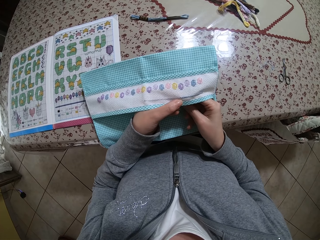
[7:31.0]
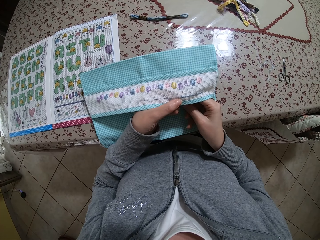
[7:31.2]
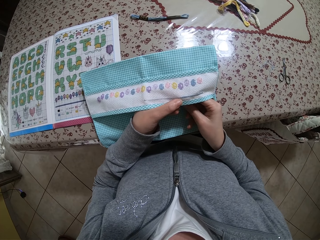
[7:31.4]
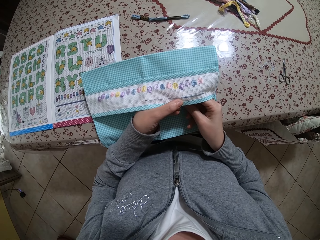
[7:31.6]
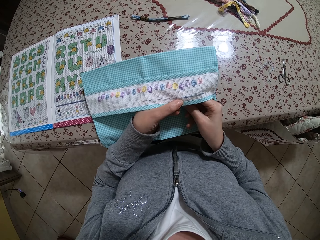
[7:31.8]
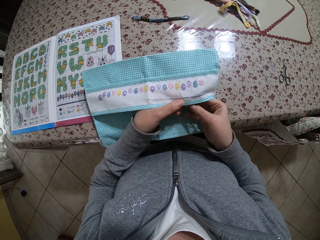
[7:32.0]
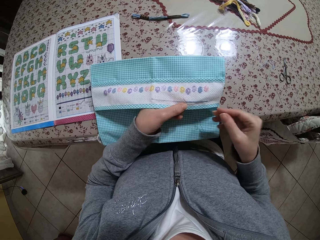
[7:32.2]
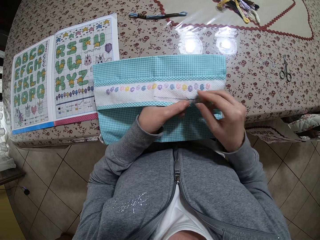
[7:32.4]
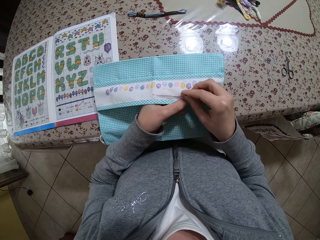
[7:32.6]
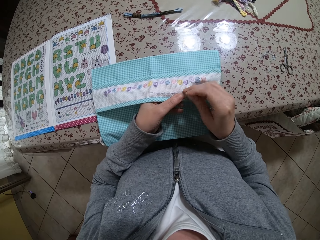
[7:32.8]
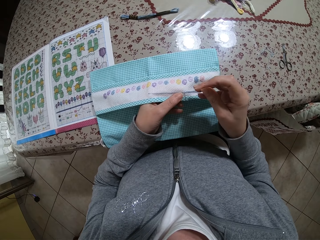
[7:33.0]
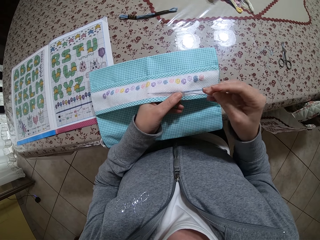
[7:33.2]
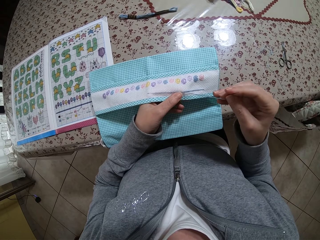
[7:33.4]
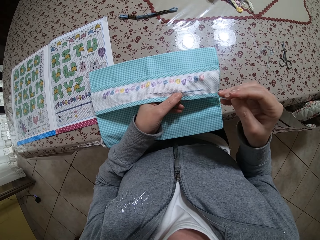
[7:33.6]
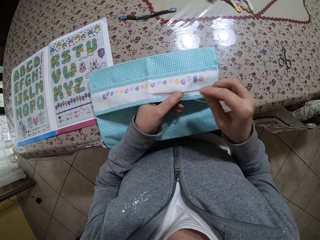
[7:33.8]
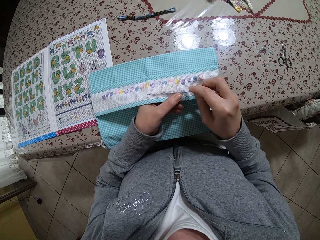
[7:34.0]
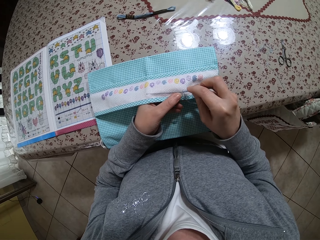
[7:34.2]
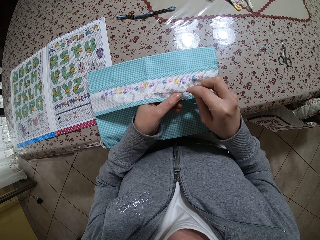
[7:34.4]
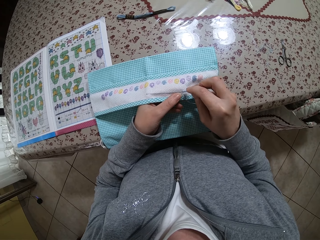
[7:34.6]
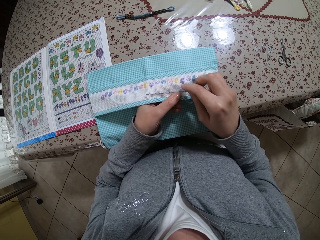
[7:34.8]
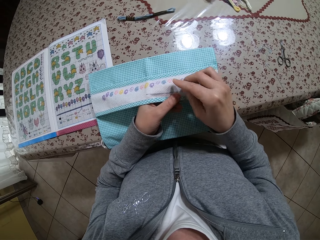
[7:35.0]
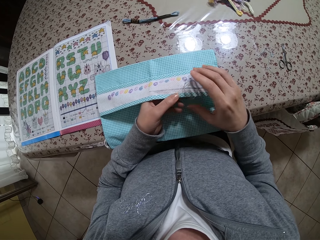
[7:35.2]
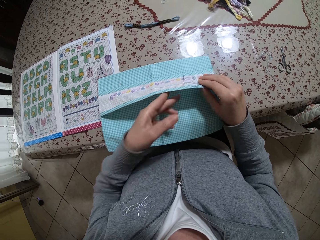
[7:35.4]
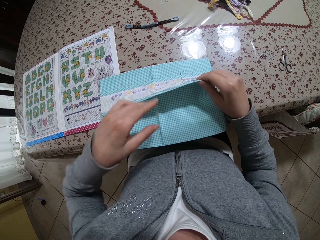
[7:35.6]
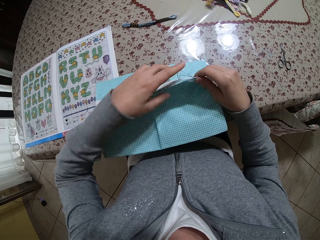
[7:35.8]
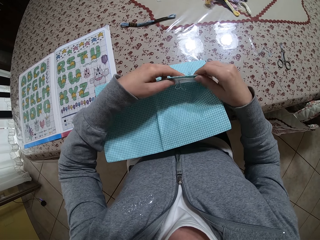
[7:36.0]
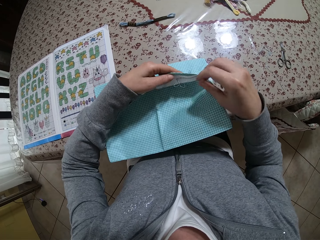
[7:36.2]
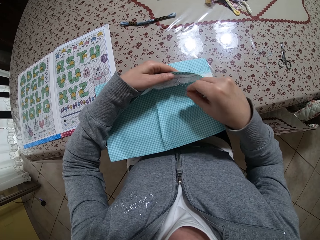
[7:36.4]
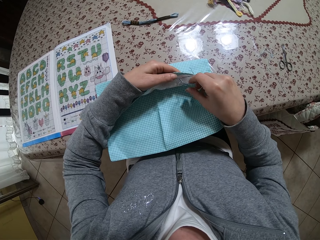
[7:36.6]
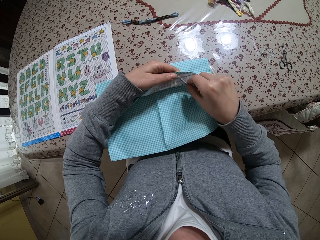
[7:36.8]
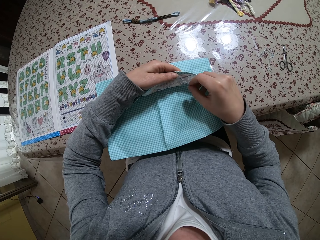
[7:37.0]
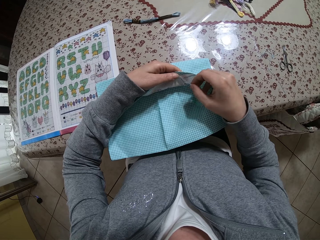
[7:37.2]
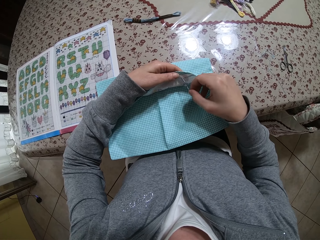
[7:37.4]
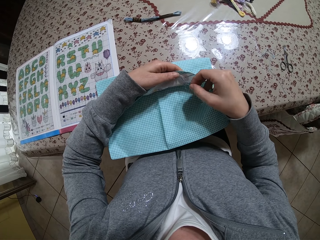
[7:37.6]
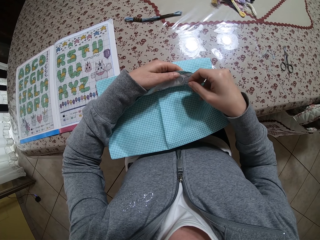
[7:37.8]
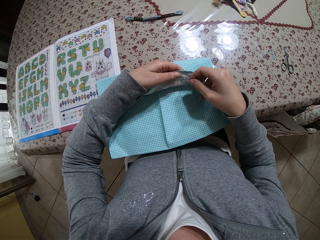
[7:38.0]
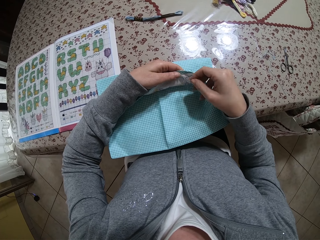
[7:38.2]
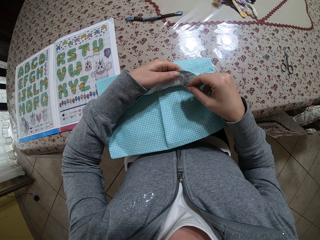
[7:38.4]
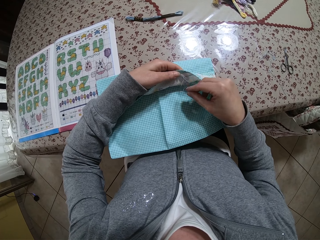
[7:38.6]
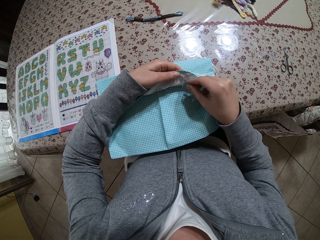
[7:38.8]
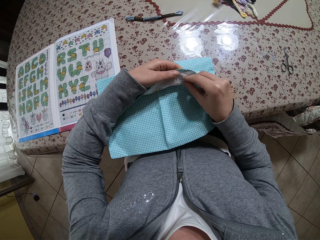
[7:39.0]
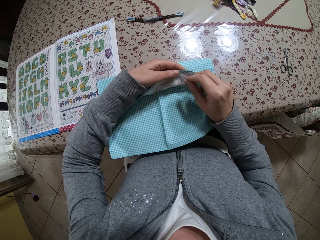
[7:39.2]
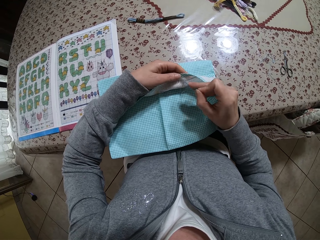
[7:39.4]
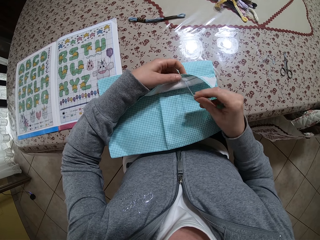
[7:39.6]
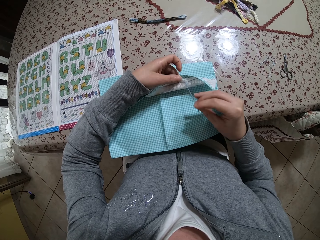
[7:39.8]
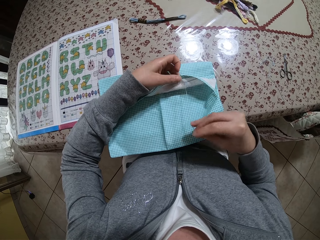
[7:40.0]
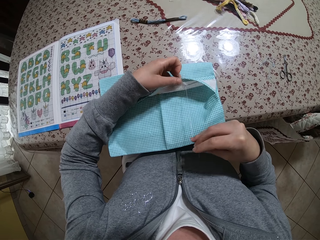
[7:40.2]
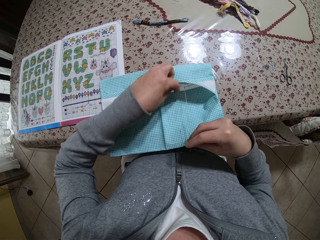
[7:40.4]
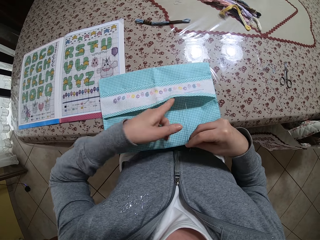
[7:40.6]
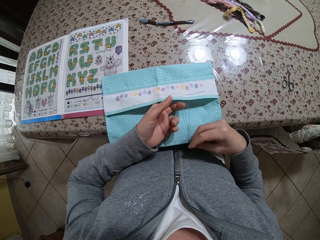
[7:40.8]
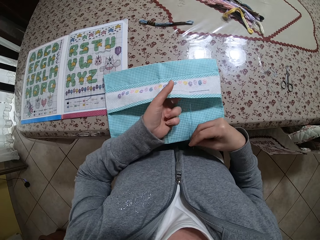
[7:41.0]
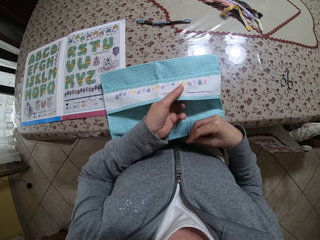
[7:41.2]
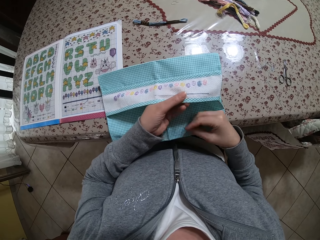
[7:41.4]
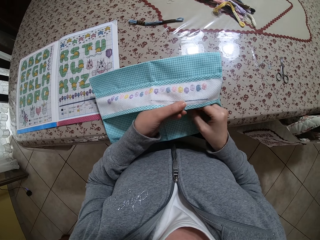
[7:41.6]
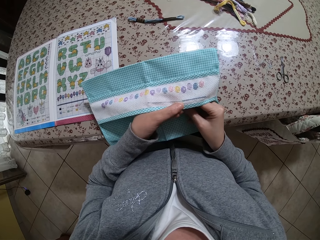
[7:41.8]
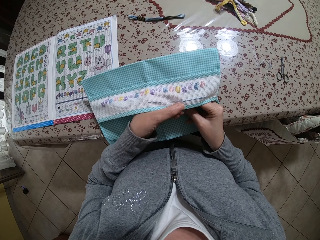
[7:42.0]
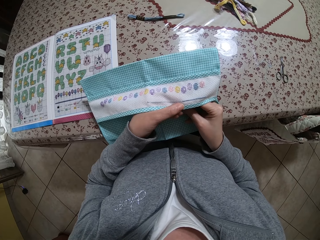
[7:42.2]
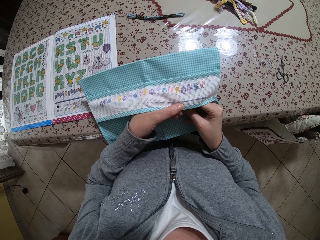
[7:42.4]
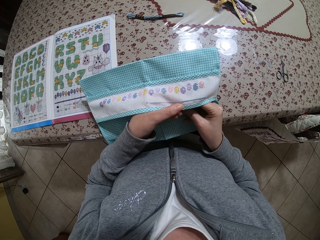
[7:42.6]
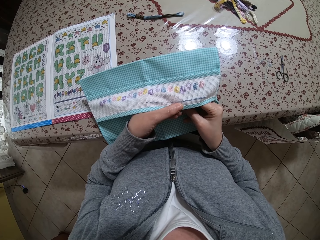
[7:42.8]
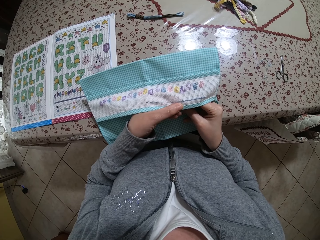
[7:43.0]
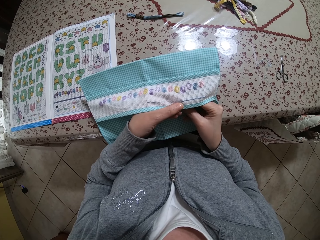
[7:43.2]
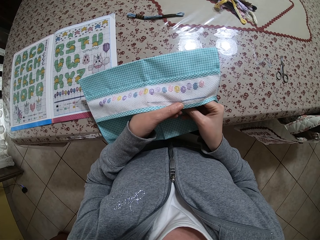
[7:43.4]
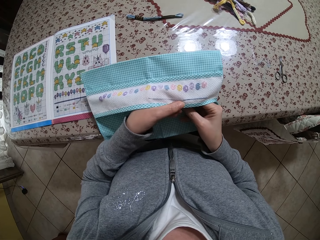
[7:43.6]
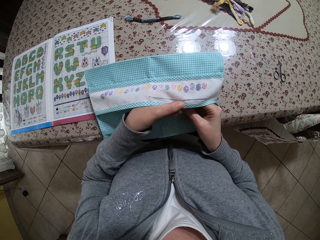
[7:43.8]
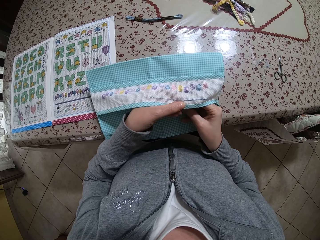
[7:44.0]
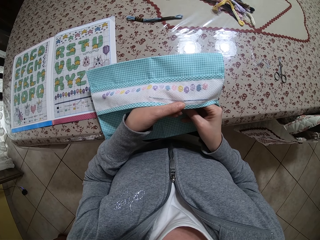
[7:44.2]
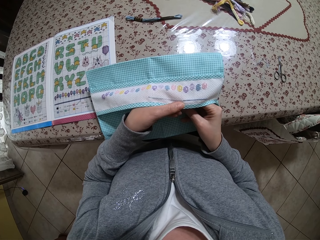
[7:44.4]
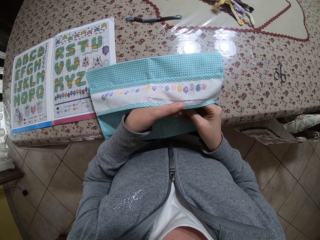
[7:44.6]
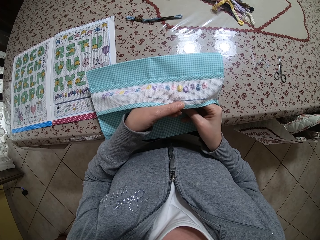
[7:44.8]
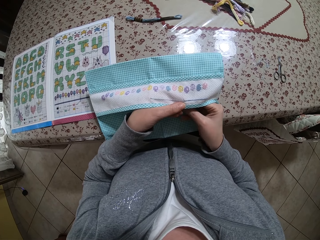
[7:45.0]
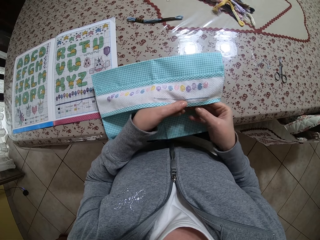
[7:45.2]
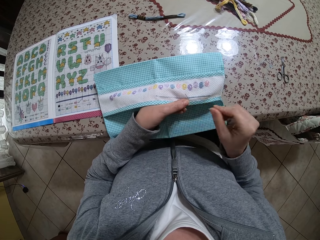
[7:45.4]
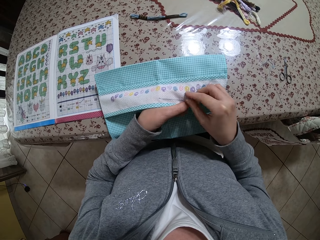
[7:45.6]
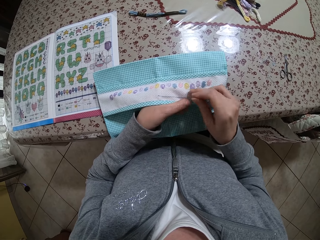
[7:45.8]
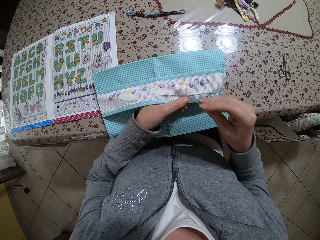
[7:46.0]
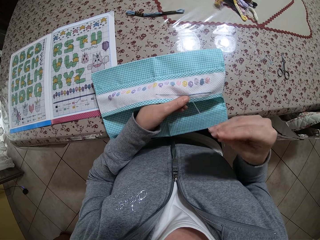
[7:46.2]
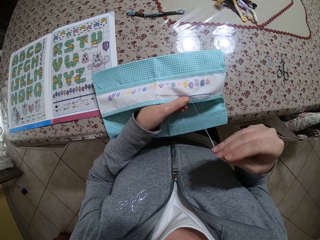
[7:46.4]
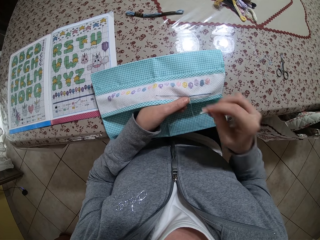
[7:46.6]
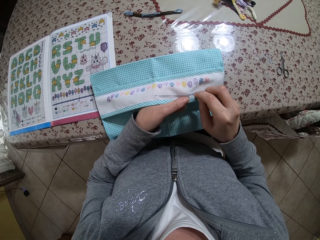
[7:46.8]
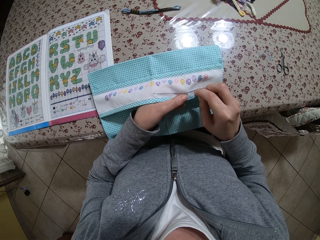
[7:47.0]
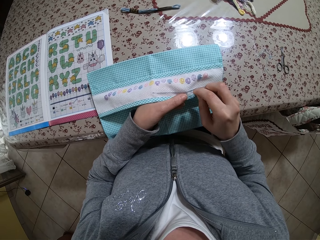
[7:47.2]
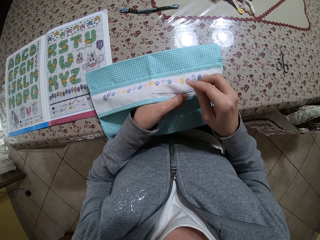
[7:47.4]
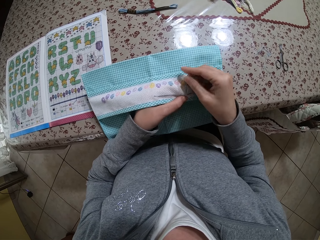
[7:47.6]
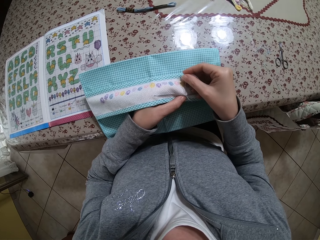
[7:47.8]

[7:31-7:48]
The camera wearer sews the piece of cloth with the threaded needle in her right hand. She turns the piece of cloth with both hands. She pulls the thread on the piece of cloth with her right hand. She holds the piece of cloth with her left hand. She sews the piece of cloth with the threaded needle in her right hand.

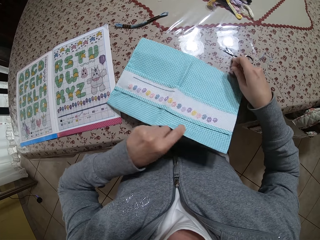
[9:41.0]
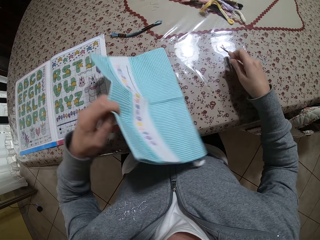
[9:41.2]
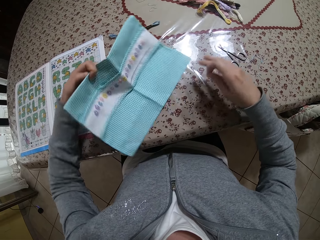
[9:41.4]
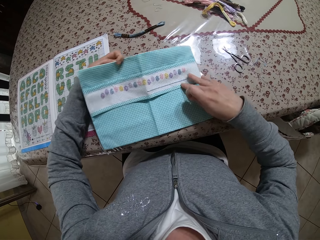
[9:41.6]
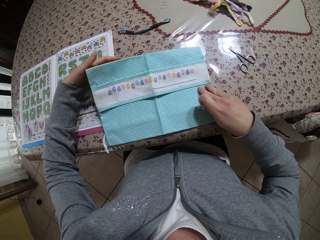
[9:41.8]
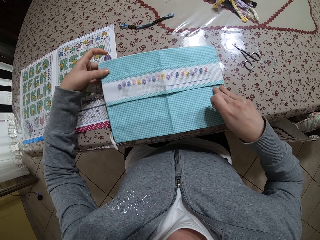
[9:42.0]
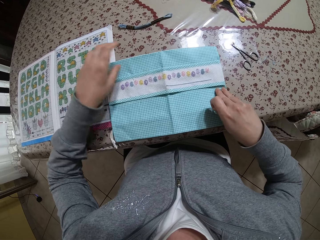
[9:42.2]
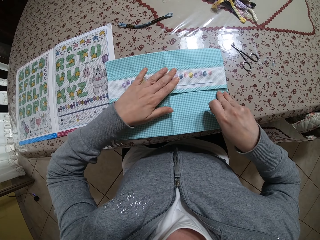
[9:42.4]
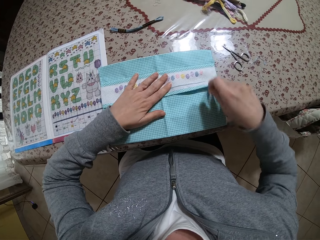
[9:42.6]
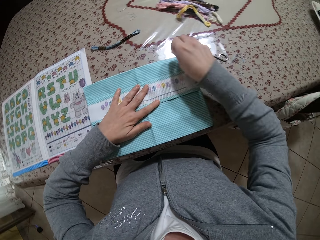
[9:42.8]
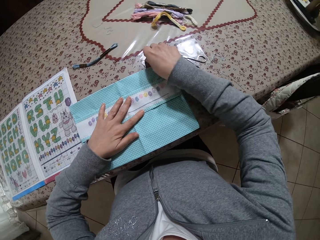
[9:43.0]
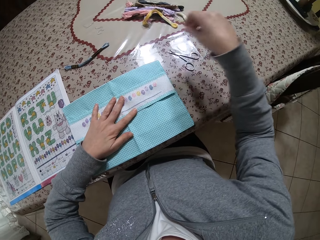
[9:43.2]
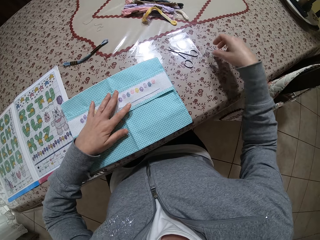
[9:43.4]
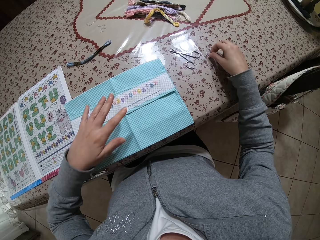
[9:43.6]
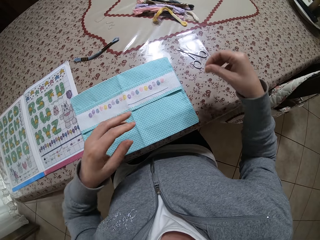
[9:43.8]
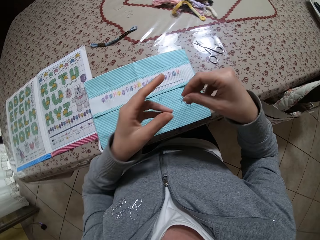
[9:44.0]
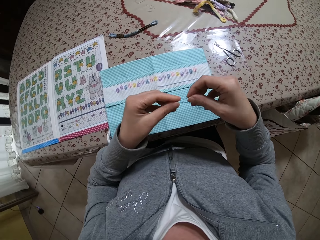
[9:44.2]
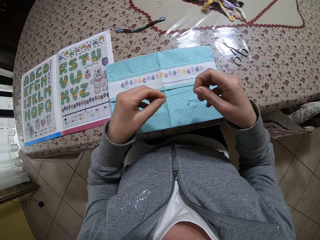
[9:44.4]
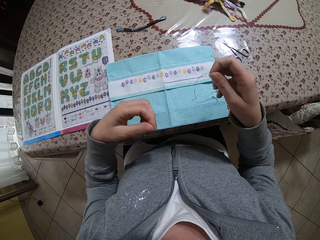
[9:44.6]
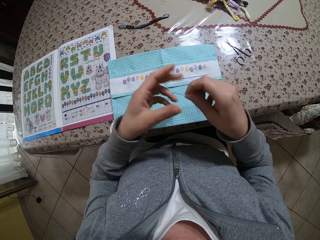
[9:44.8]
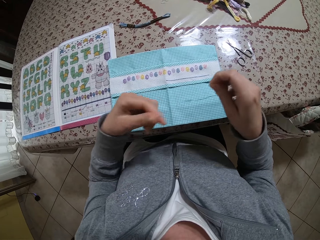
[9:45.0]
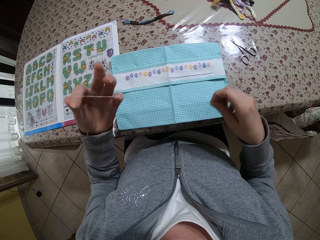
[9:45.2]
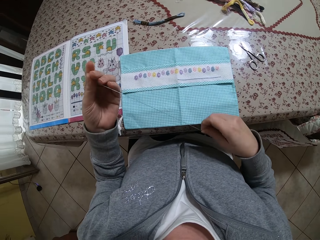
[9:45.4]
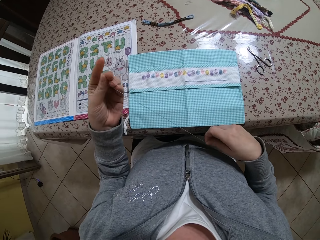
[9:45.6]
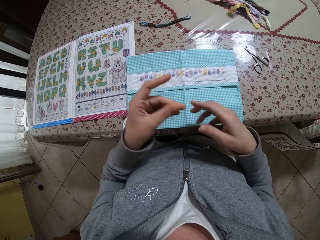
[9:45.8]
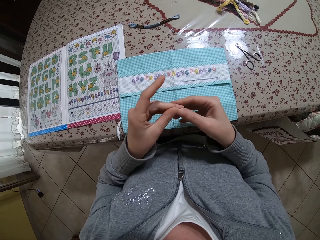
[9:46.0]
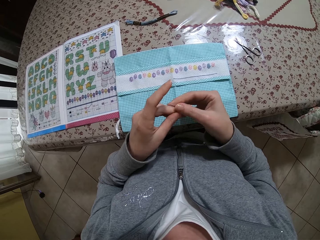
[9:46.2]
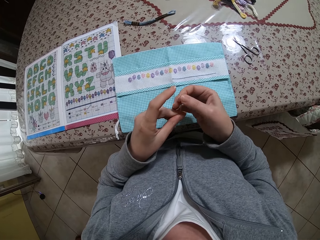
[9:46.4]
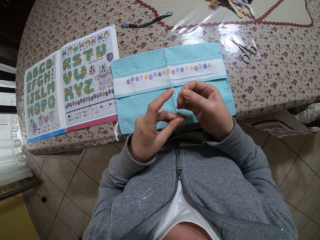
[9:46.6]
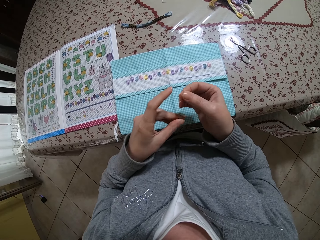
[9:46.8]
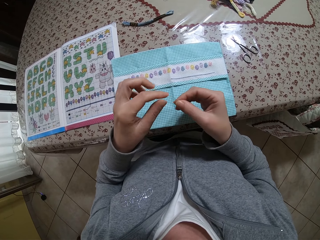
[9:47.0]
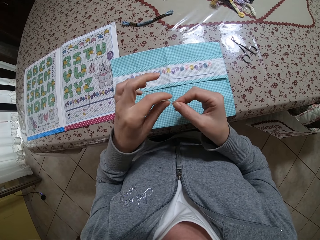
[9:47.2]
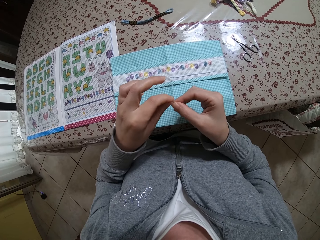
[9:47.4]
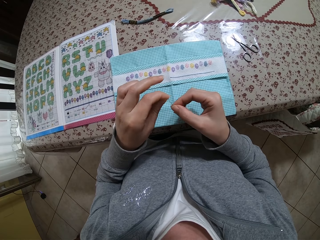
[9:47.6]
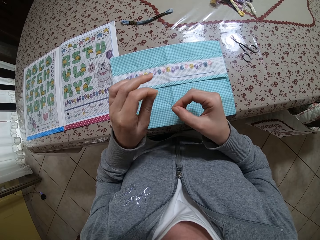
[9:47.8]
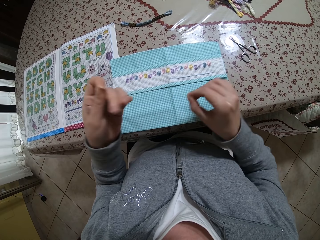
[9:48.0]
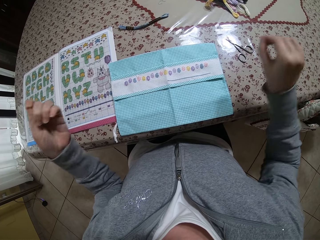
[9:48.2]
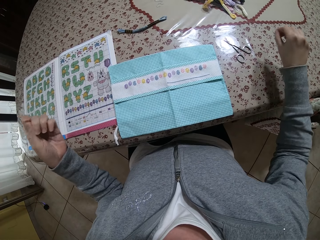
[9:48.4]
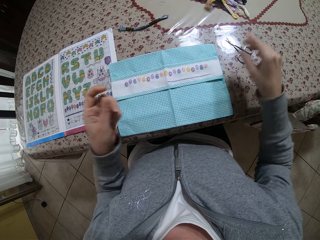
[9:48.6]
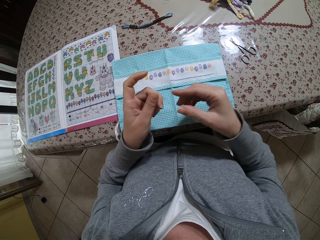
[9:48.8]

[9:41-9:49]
The camera wearer holds the cloth on the table with her left hand. She lifts the cloth on the table with her left hand. She flips the cloth with her left hand. She moves the scissors on the table. She holds the cloth on the table with her right hand. She holds down the cloth with her left hand. She drops the needle in her right hand on the table. She places the thread on the table. She lifts the thread on the table with her right hand. She untangles the thread with her hands. She holds the thread with both hands. She stretches the thread with both hands. She holds the tip of the thread with her left hand. She pulls the thread with her right hand.
